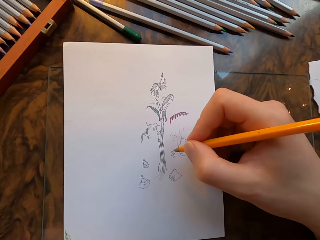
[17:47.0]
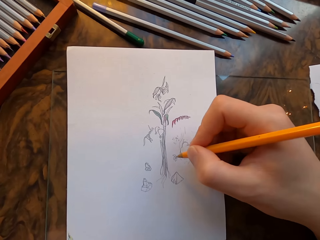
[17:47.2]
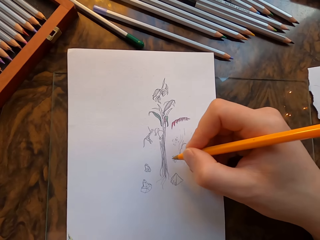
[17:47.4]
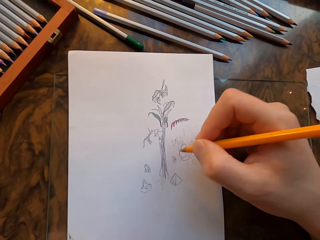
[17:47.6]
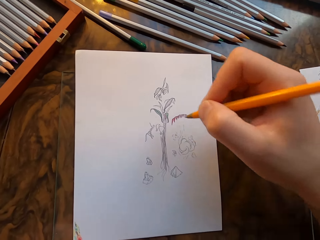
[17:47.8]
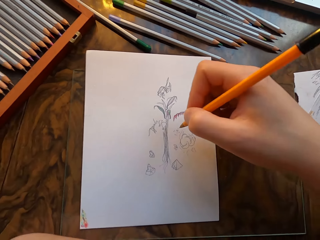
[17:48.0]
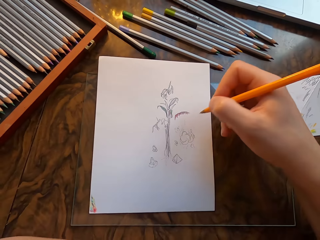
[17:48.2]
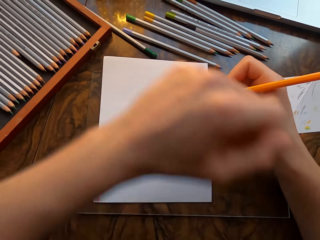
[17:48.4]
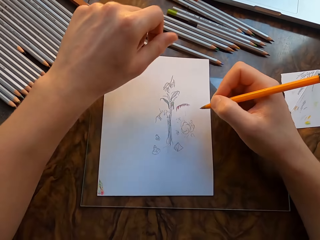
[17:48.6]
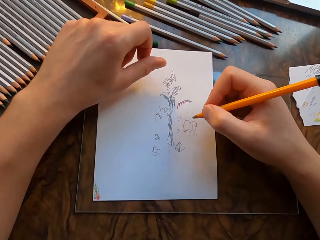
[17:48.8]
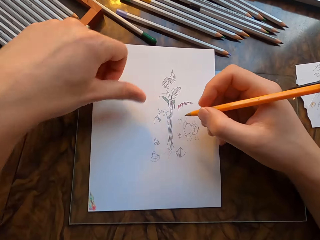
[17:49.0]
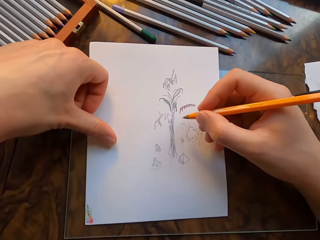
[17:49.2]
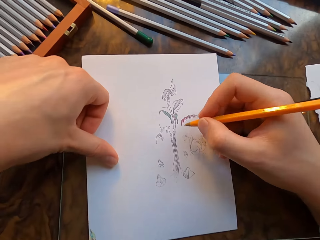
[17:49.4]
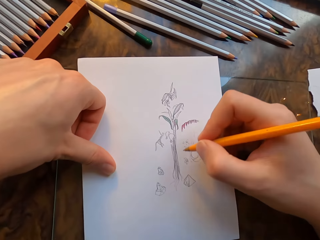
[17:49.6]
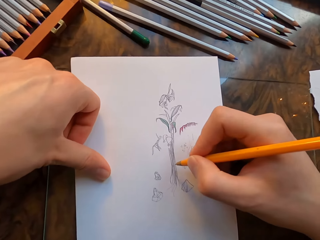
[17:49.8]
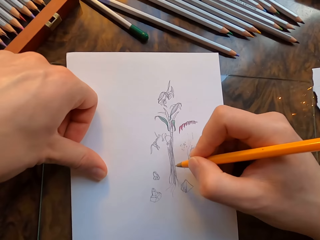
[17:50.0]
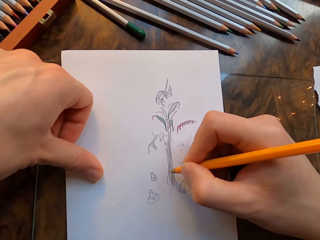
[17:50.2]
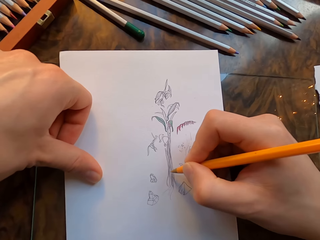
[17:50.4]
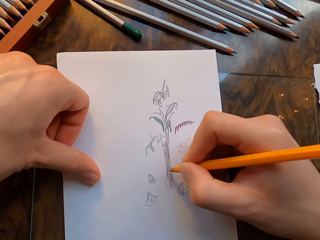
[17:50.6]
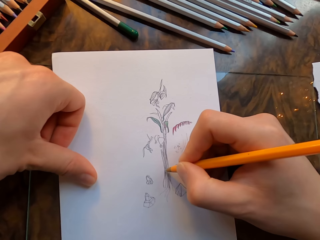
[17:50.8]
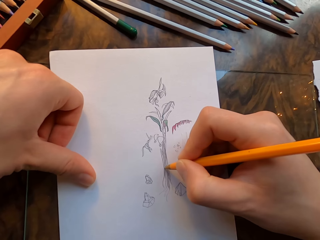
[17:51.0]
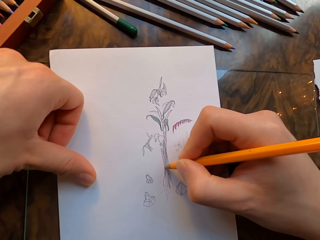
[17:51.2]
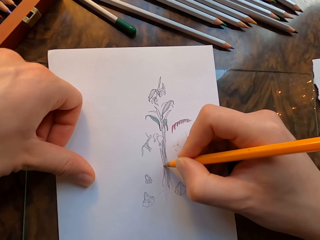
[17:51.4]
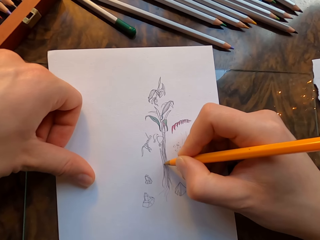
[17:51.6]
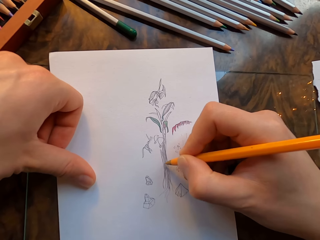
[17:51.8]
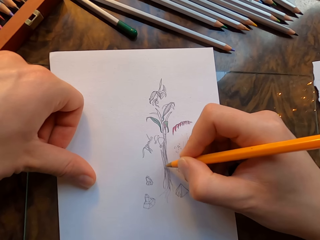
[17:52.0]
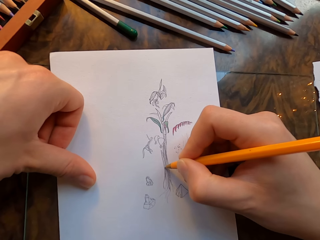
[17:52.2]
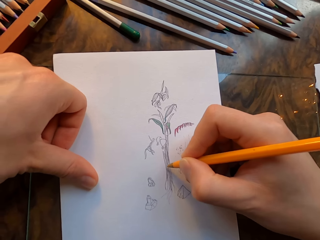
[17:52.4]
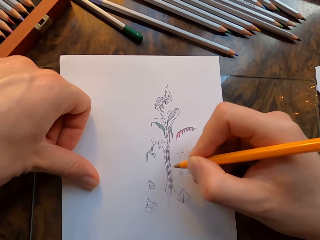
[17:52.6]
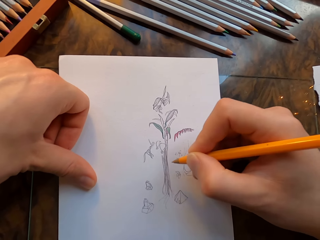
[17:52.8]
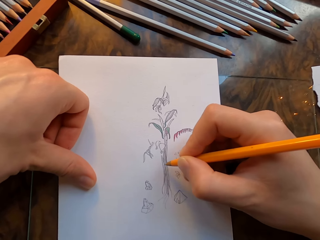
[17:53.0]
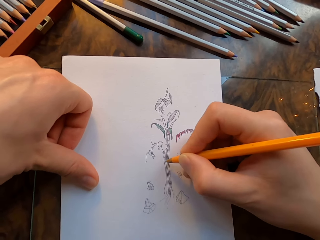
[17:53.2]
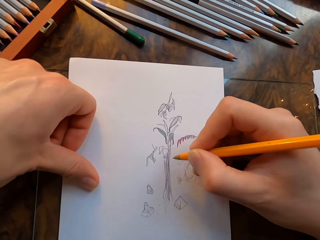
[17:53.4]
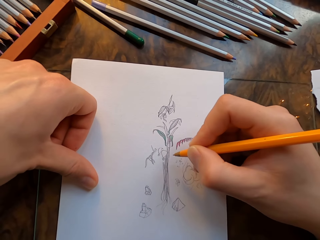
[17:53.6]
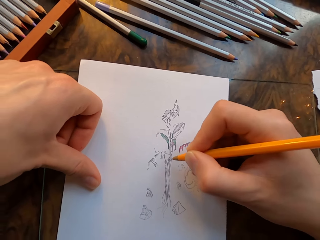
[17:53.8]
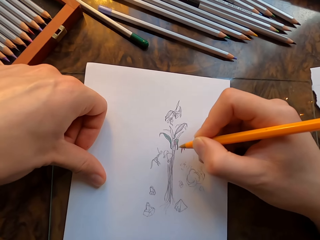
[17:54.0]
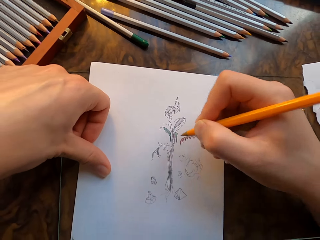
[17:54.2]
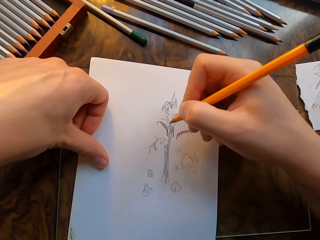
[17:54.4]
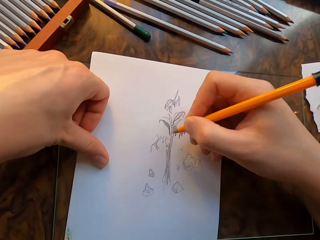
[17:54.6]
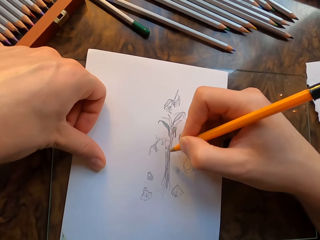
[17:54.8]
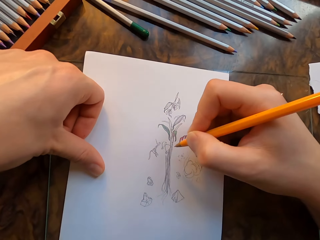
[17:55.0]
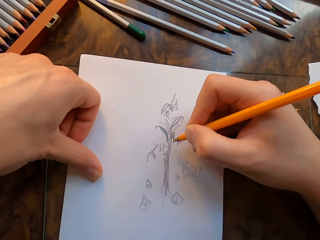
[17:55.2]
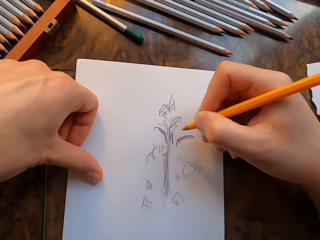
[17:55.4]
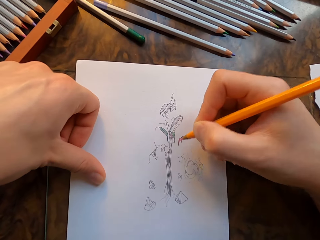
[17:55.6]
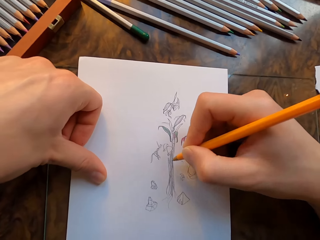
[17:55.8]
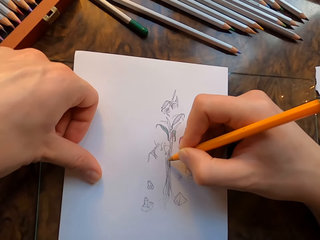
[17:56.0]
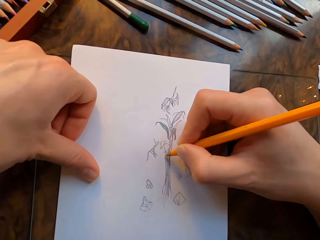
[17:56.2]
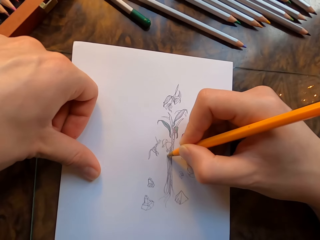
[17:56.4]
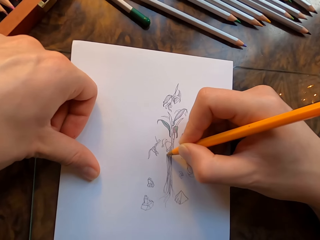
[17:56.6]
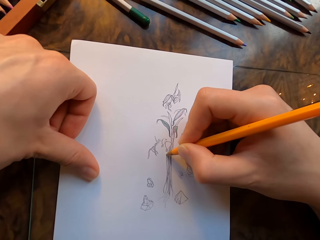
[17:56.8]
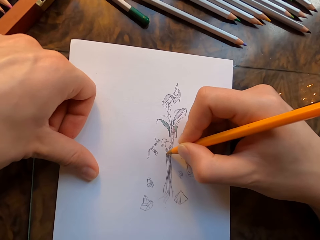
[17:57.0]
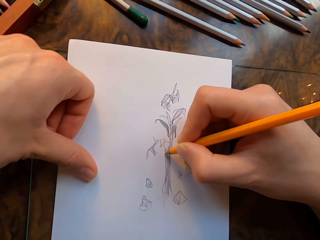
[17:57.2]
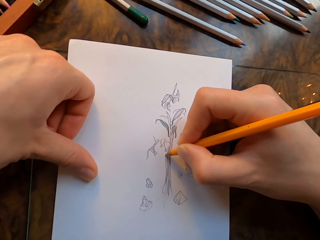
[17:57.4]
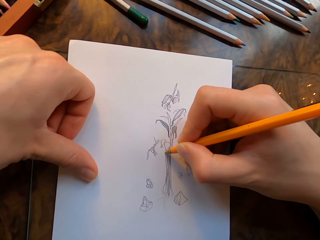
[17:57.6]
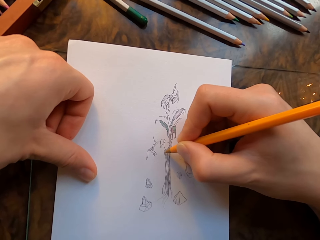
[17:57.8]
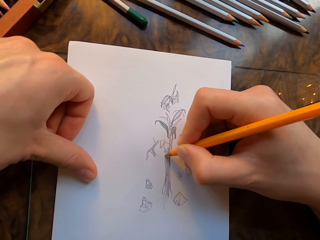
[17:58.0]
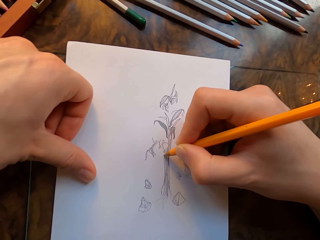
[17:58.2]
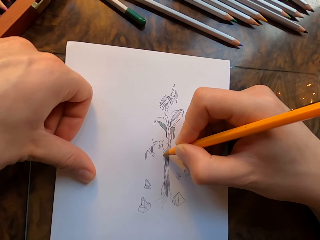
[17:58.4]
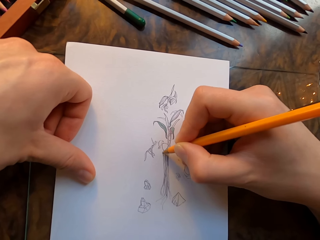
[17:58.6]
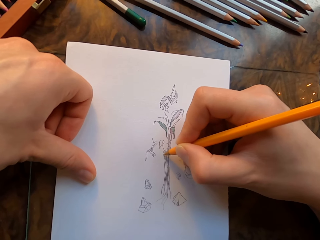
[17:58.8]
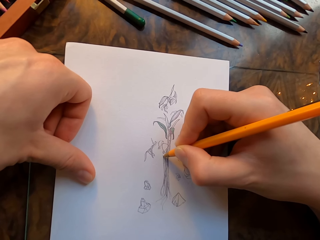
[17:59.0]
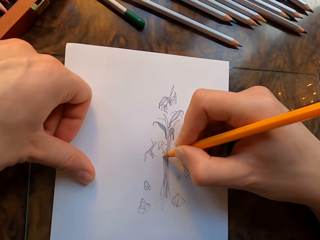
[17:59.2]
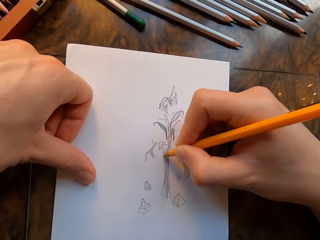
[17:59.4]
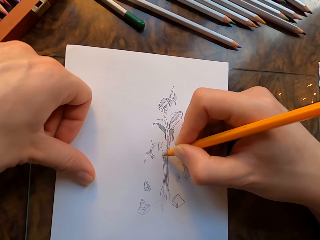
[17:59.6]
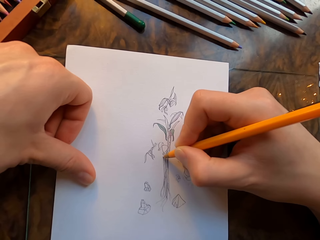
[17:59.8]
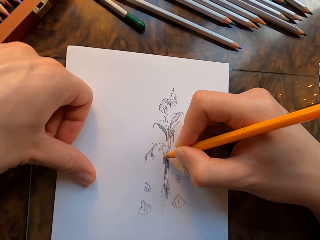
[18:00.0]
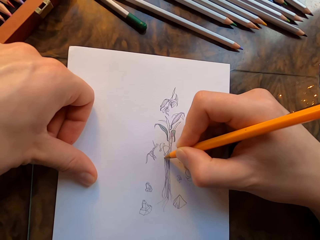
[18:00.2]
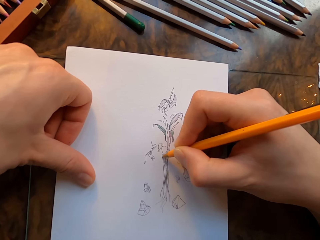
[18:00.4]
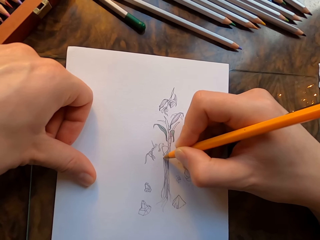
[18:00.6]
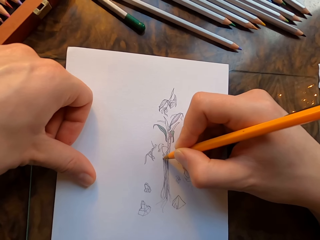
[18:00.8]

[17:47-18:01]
The camera wearer holds the drawing paper with his left hand. He draws on the drawing paper with the pen in his hand. He moves the drawing paper. He draws on the drawing paper with the pen in his hand.

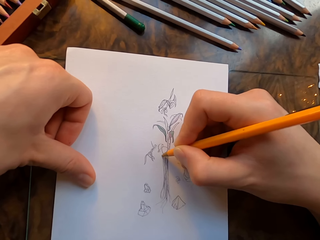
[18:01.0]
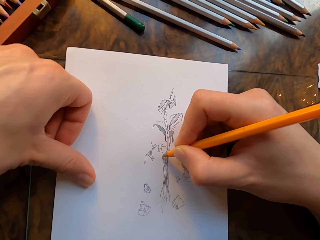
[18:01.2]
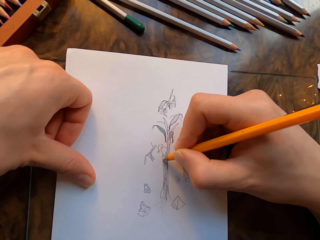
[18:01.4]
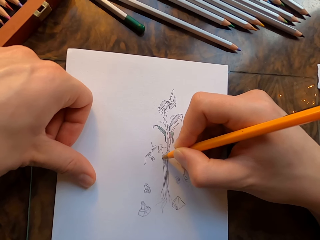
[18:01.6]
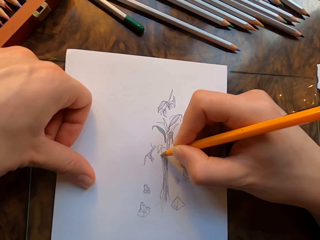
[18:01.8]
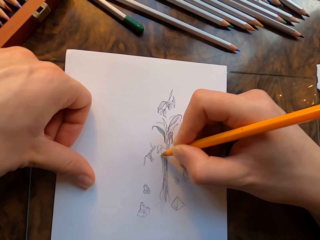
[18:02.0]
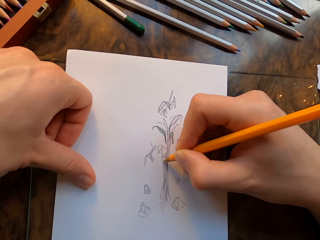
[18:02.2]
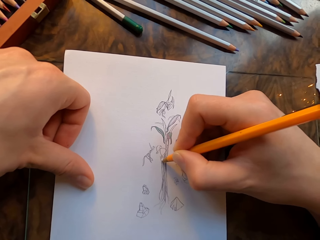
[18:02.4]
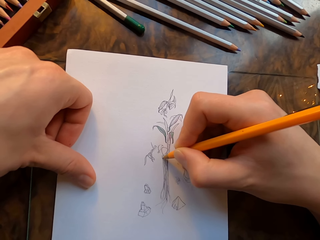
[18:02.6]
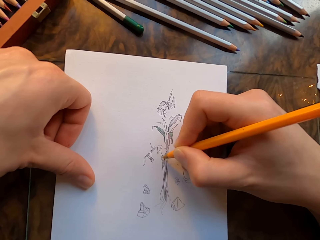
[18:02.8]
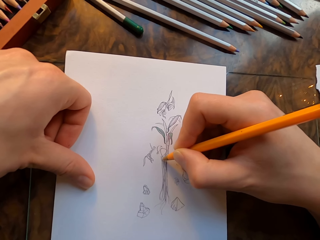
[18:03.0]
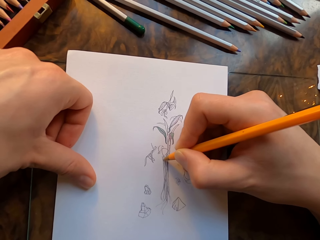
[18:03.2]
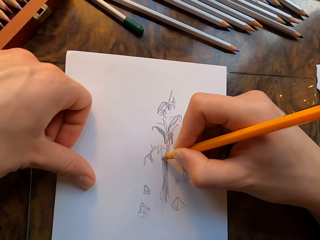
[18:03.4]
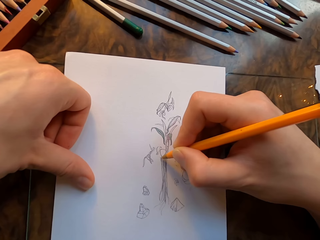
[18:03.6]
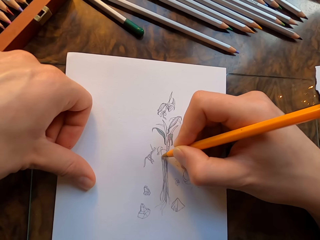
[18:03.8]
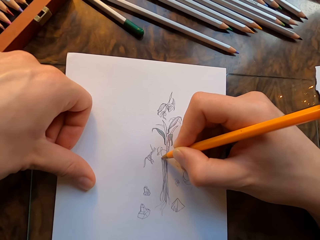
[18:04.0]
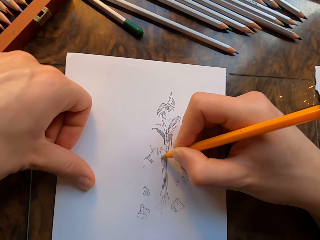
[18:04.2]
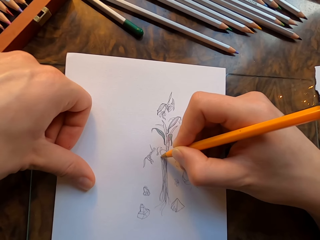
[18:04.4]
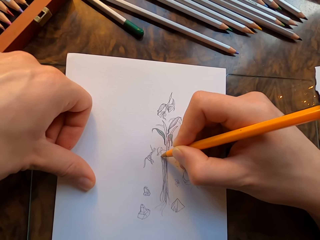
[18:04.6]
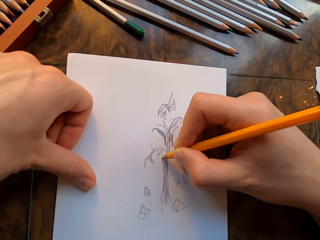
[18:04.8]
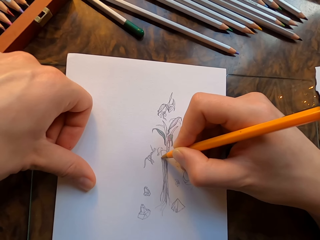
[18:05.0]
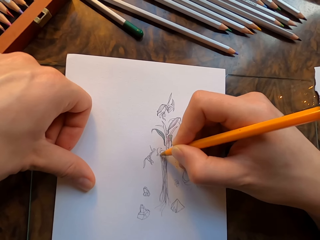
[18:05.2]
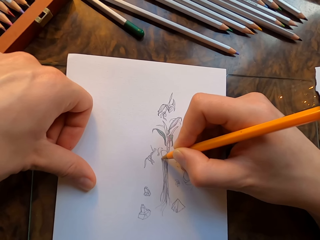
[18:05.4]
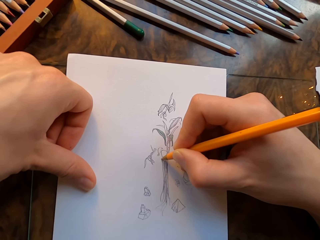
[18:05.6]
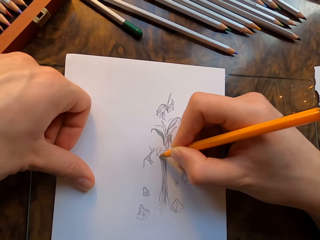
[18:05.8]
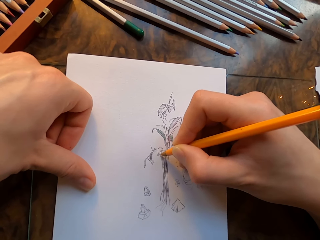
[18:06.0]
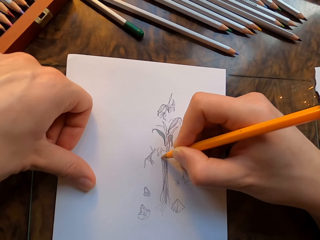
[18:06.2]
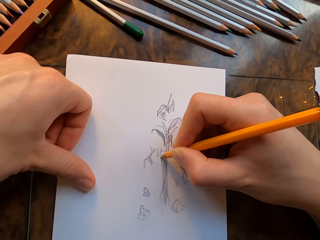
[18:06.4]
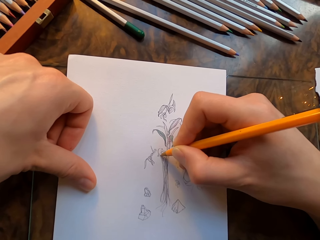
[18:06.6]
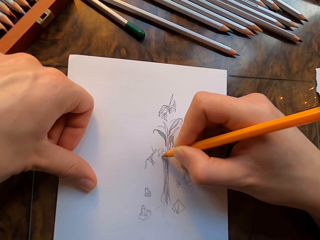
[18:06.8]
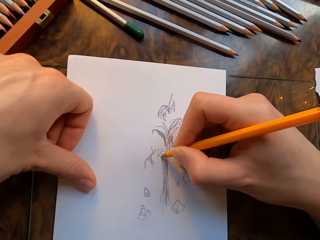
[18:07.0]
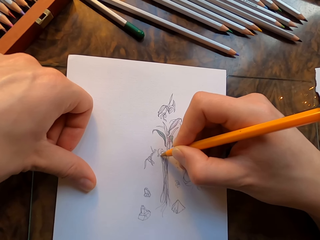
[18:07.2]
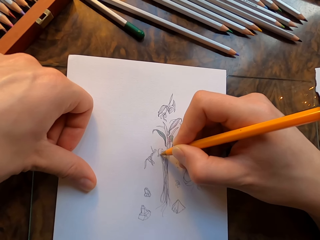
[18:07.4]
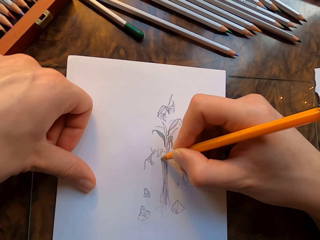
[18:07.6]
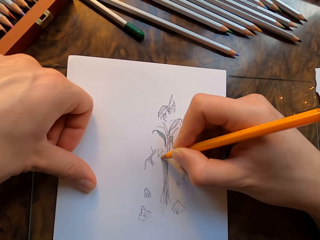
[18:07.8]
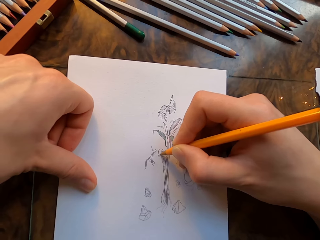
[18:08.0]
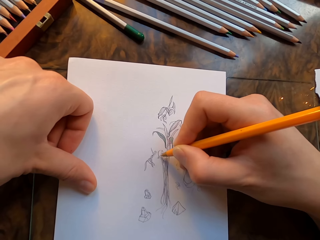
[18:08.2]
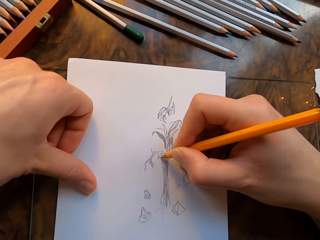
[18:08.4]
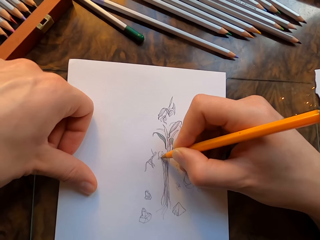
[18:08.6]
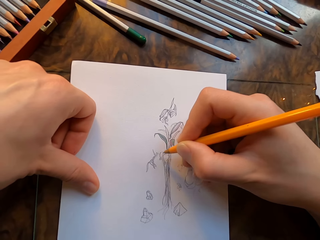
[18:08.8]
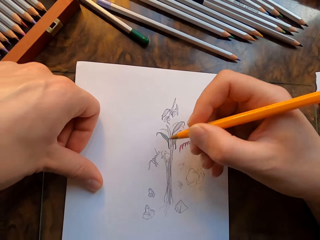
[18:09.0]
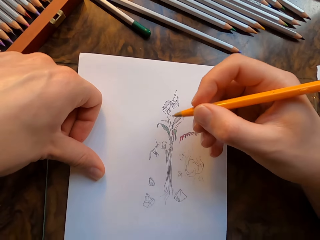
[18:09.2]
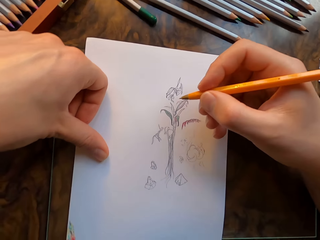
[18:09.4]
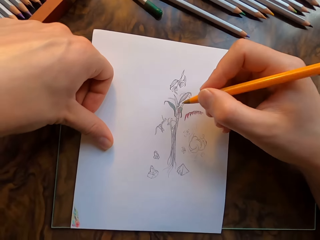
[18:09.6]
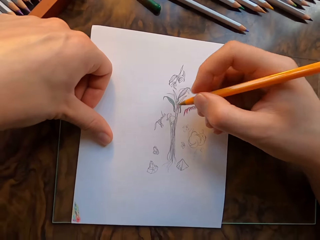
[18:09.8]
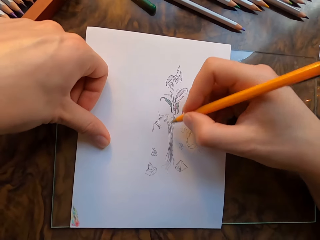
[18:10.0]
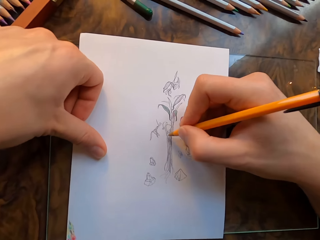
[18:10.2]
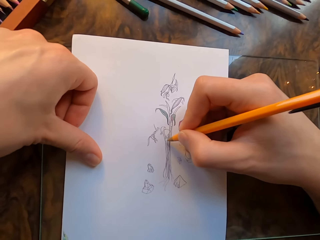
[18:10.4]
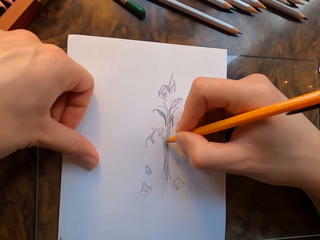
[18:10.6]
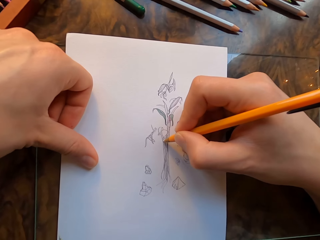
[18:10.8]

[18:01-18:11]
The camera wearer lifts the pen.
